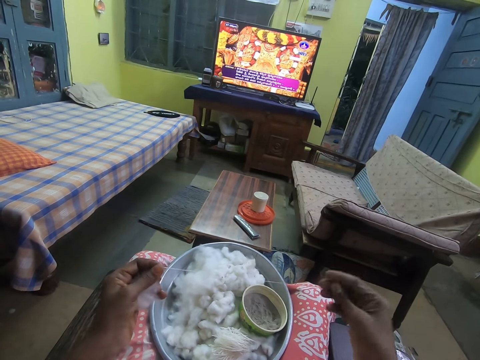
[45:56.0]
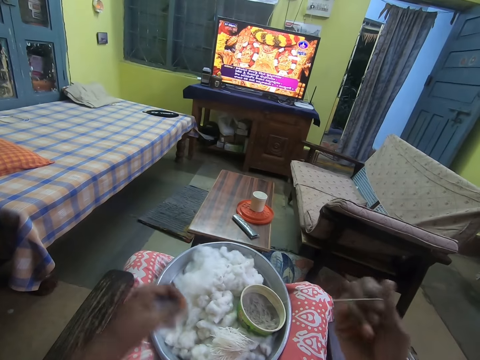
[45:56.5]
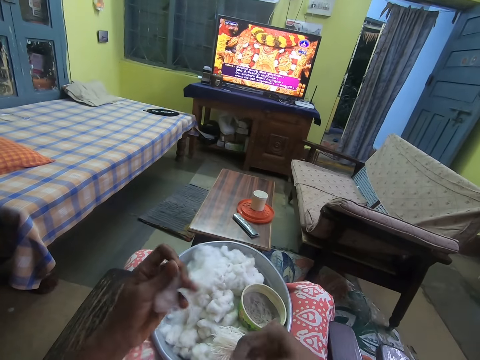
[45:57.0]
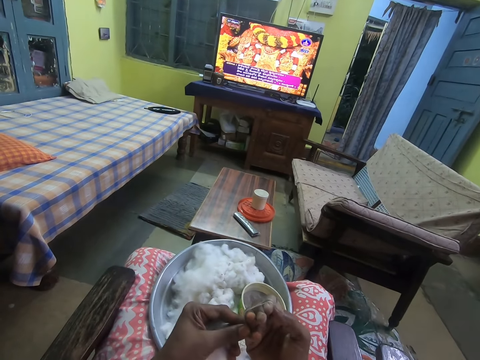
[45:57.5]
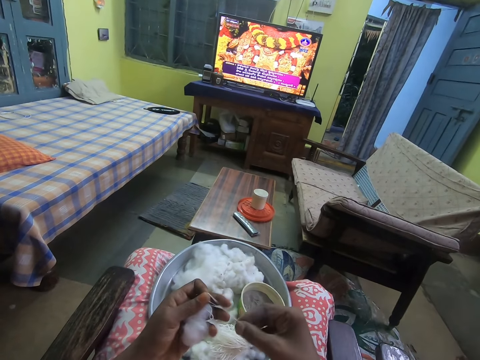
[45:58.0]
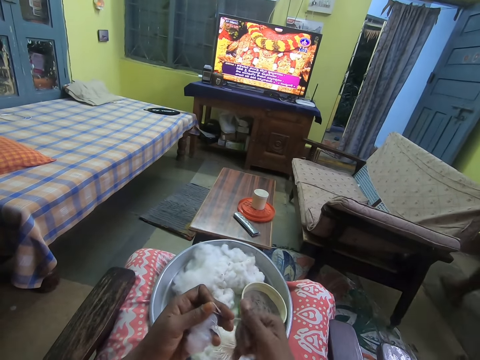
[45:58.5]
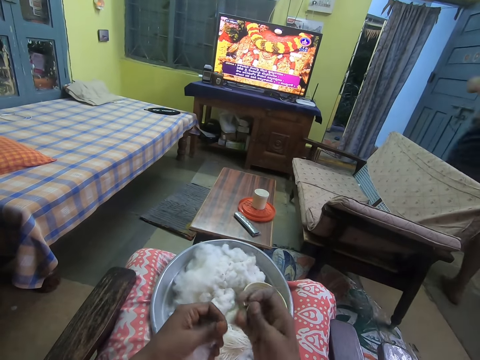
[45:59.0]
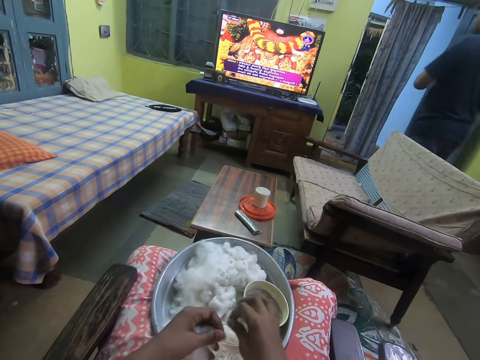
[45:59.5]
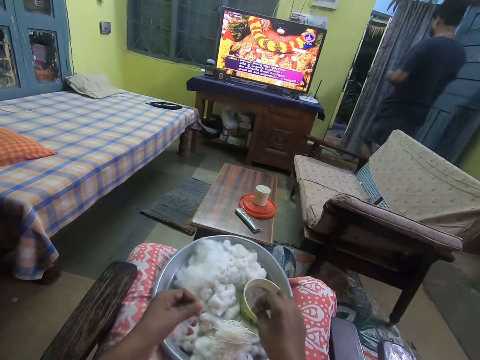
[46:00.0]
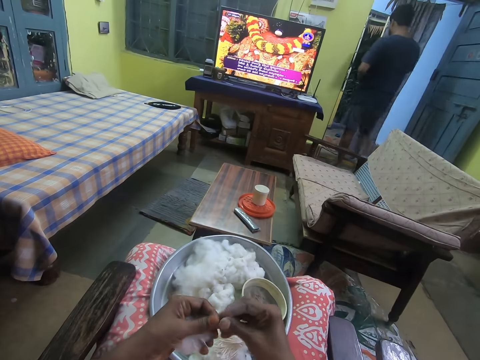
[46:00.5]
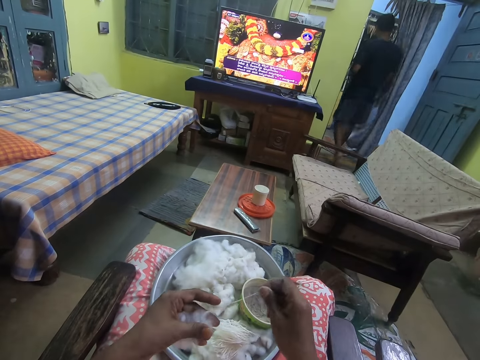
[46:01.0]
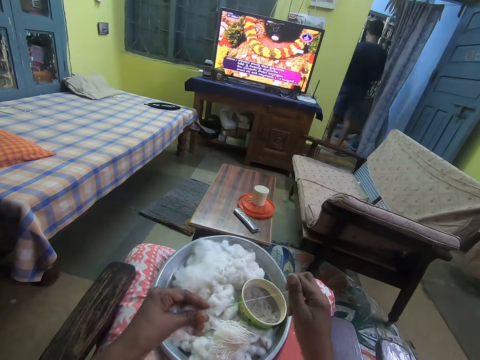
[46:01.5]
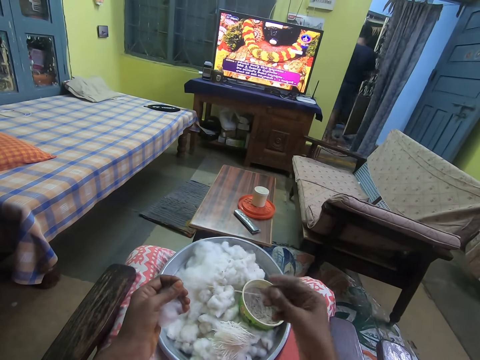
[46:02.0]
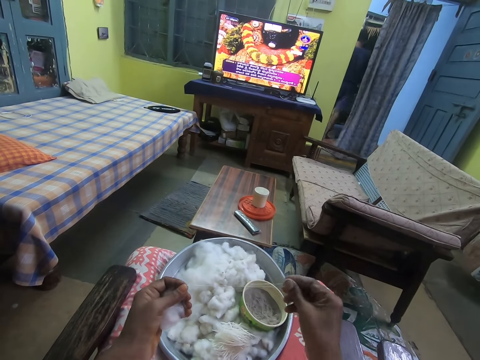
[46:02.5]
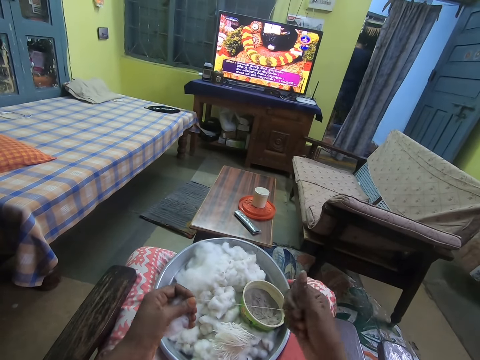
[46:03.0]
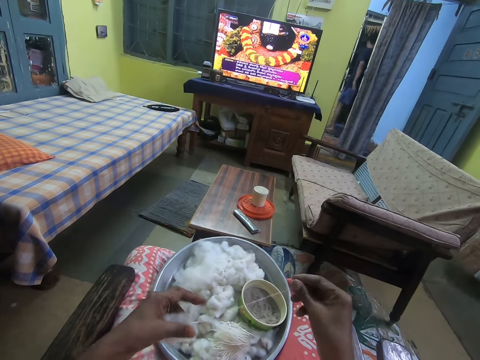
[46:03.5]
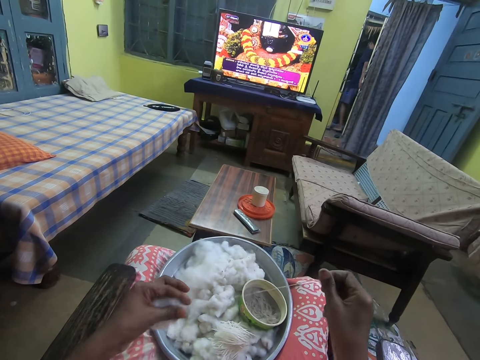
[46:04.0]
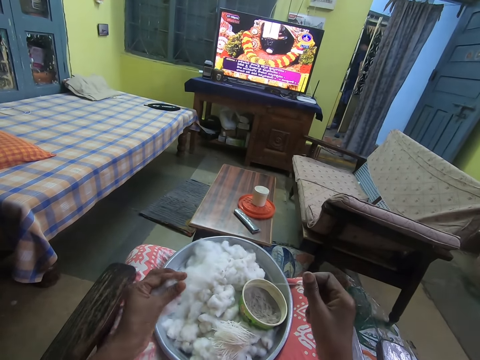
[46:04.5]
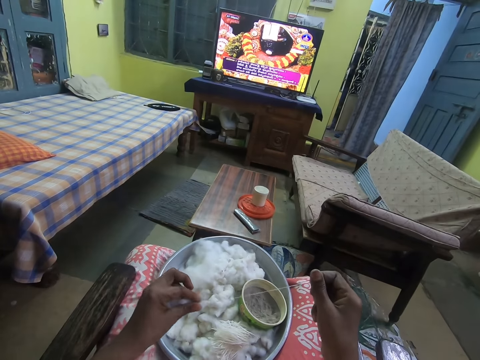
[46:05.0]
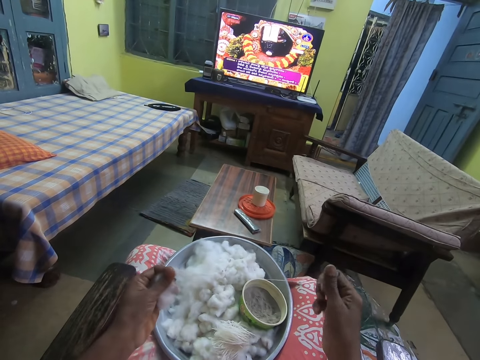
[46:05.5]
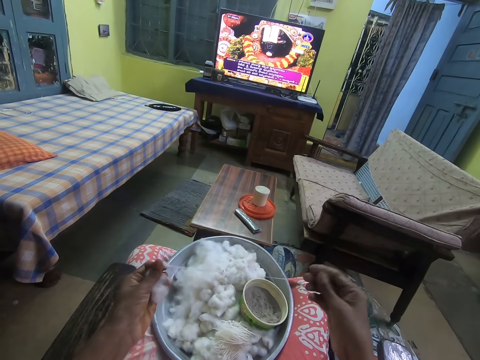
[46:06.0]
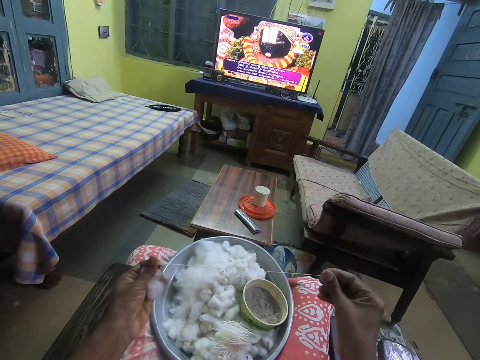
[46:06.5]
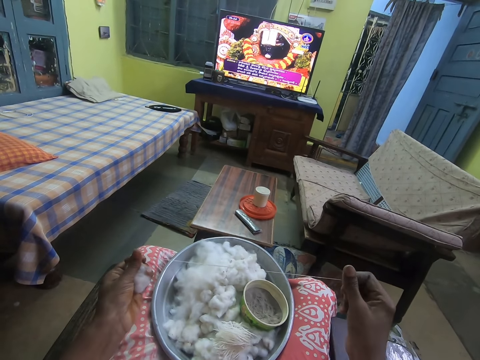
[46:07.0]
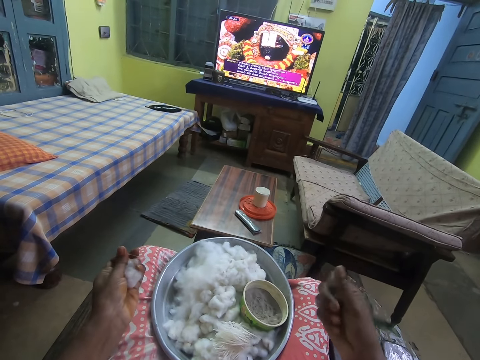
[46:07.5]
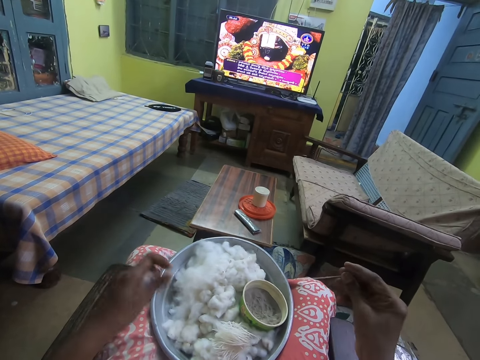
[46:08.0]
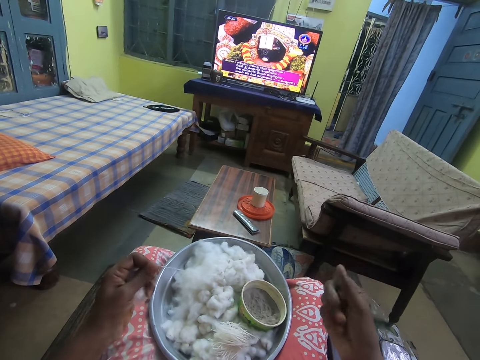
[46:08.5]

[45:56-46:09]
The camera wearer folds the thread. She drops the yarn on the tray with her right hand. She pulls the cotton fibers in her left hand with her right hand. She holds the thread with her hands. She spins yarn from the cotton fibers with both hands. She straightens the thread.

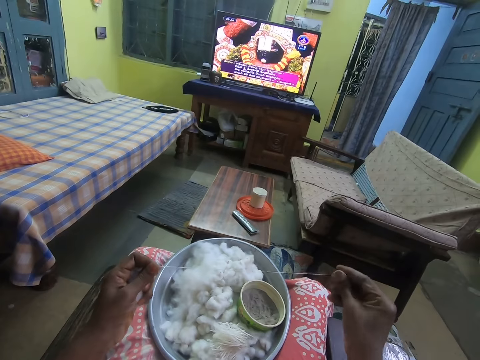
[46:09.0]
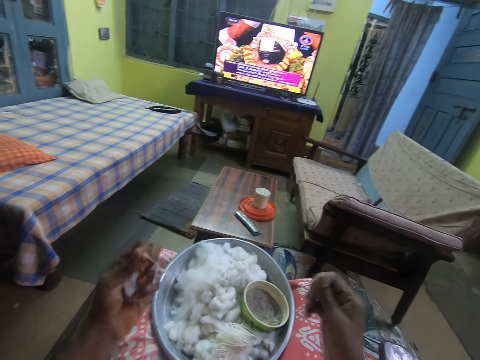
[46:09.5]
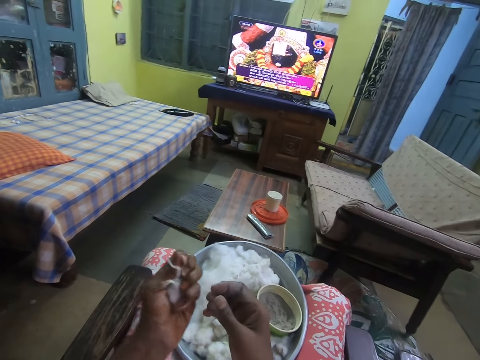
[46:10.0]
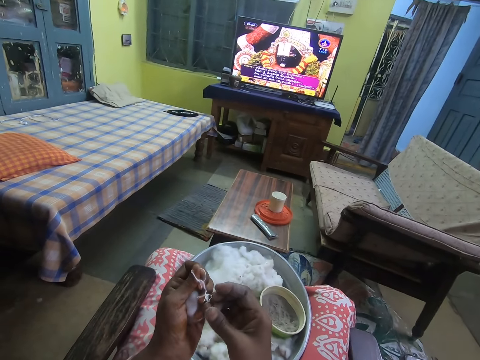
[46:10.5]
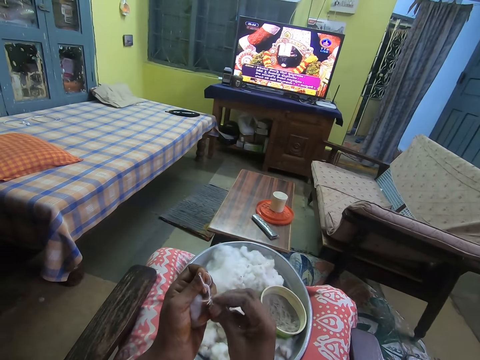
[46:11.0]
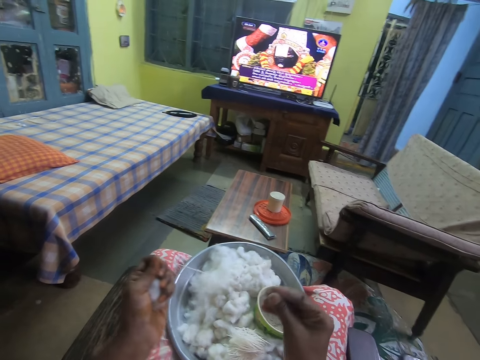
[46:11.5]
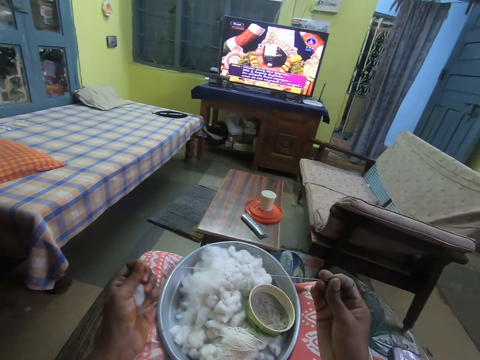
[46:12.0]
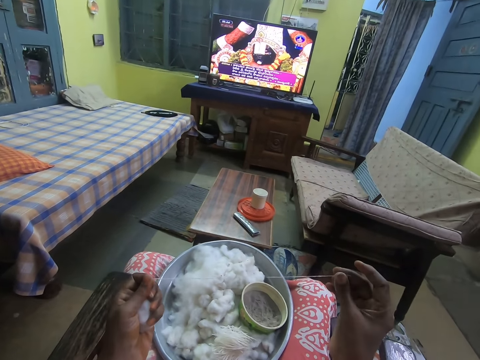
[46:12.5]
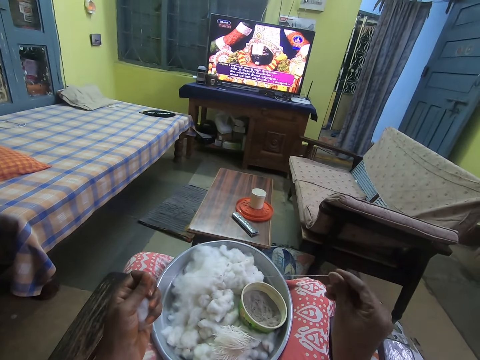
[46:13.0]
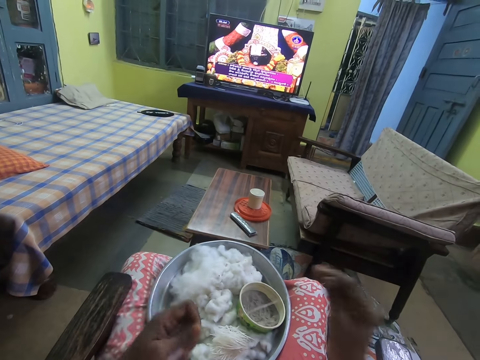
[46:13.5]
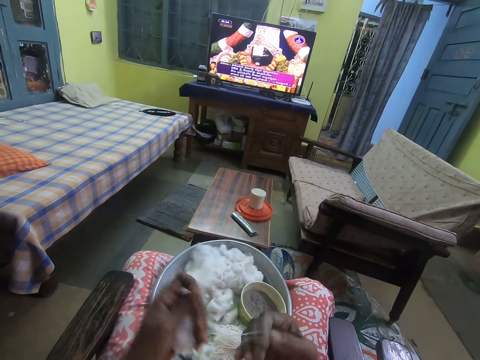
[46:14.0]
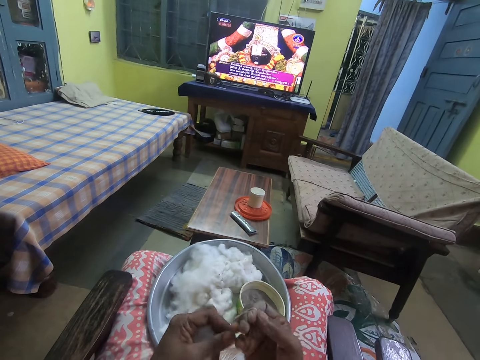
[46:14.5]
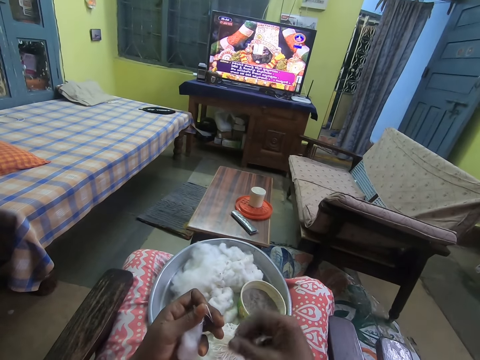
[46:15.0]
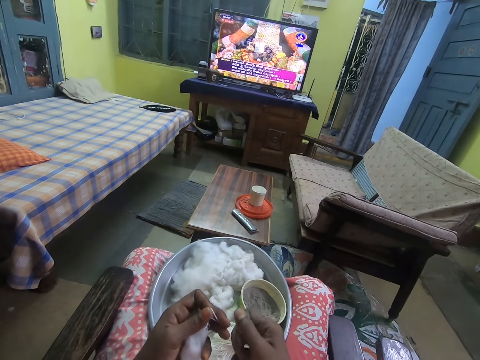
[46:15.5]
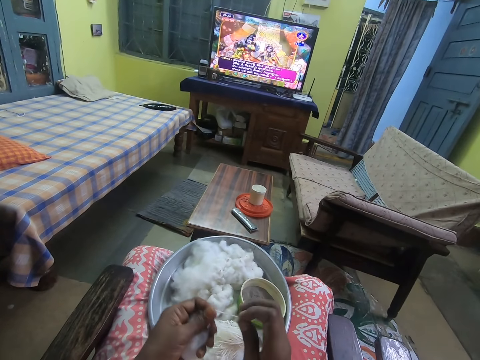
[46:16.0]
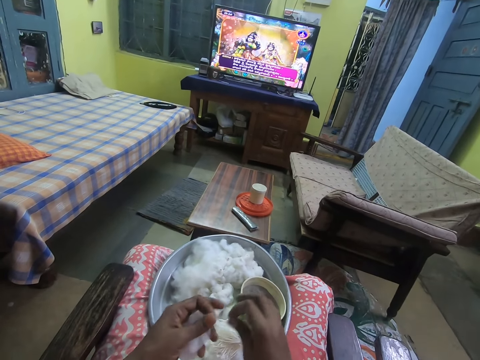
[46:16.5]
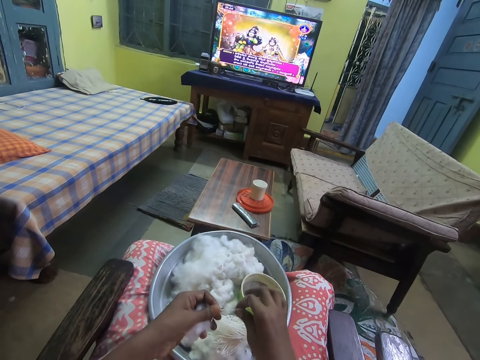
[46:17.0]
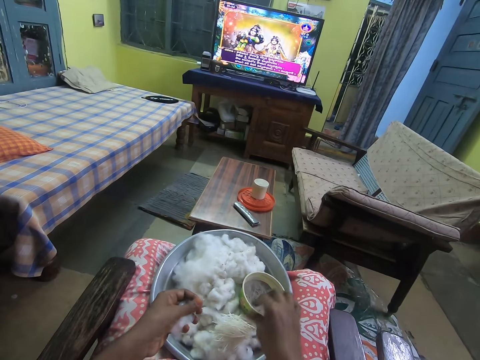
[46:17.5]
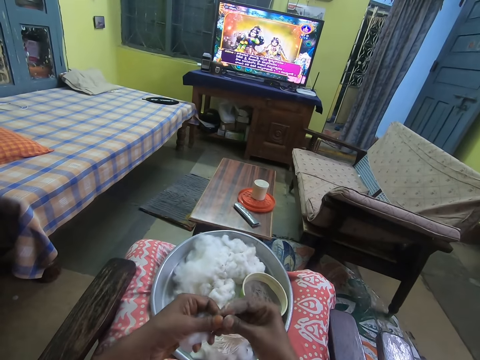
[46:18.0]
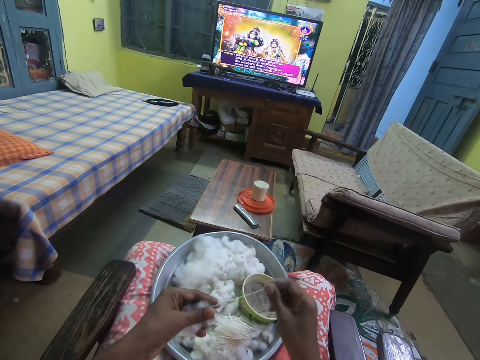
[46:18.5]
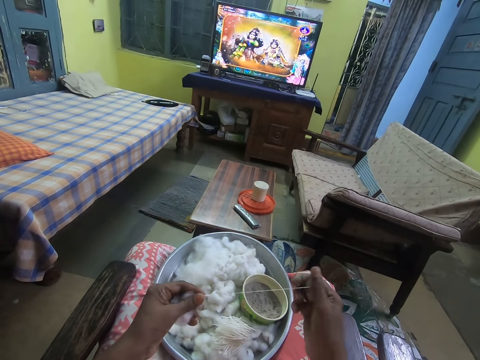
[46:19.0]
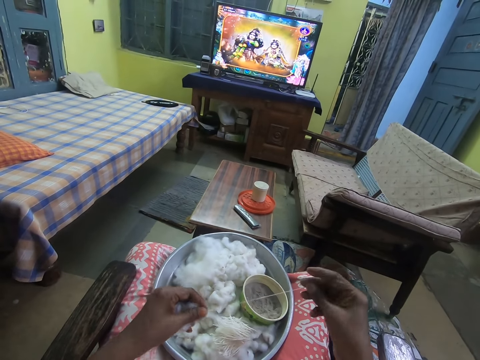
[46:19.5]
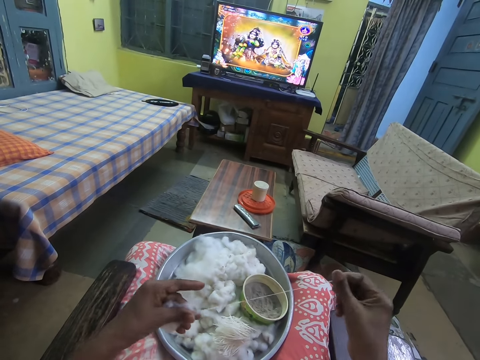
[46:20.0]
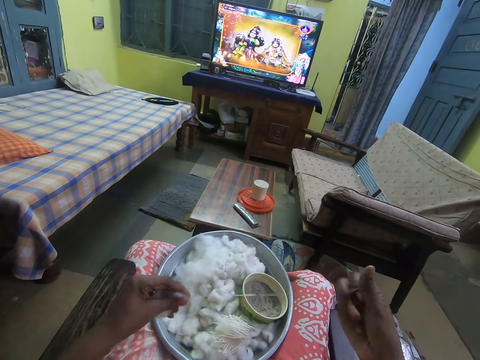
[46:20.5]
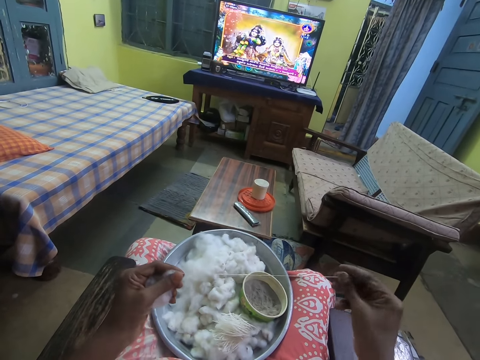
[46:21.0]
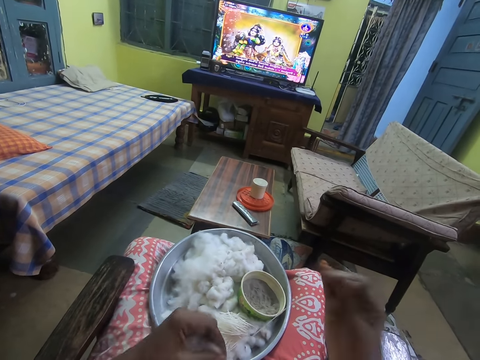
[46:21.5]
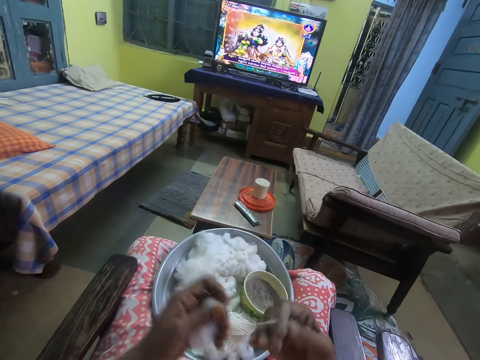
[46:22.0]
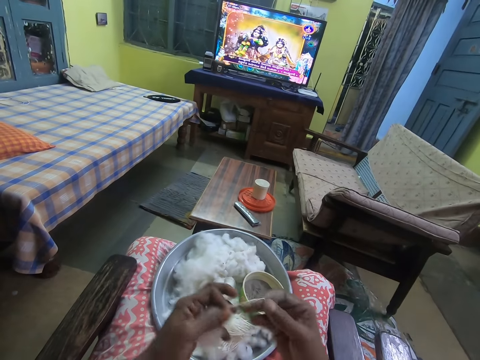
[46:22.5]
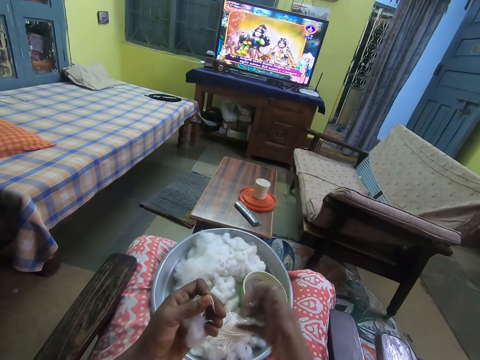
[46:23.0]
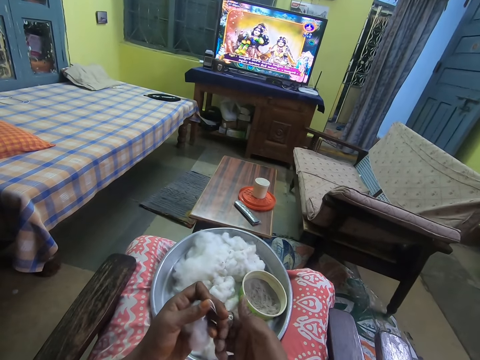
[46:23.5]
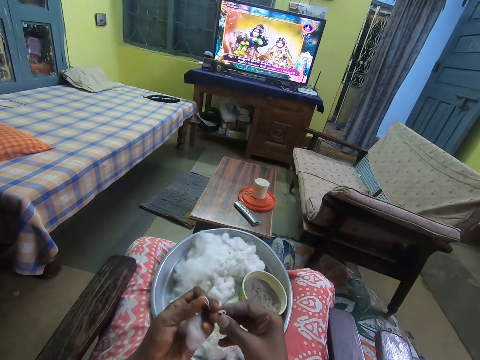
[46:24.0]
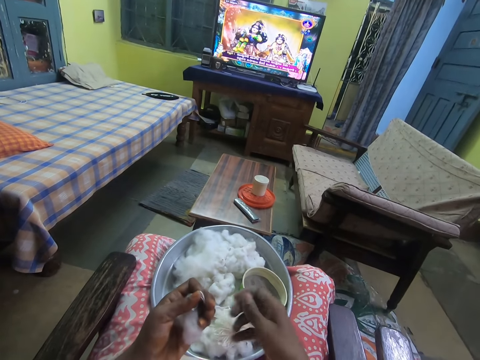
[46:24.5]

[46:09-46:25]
The camera wearer holds the thread with her hands. She pulls the yarn in her left hand with her right hand. She straightens the thread. She spins yarn from the cotton fibers with both hands. She folds the thread. She drops the yarn on the tray with her right hand. She pulls the cotton fibers in her left hand with her right hand. She straightens the thread. She spins yarn from the cotton fibers with both hands. She folds the thread.
